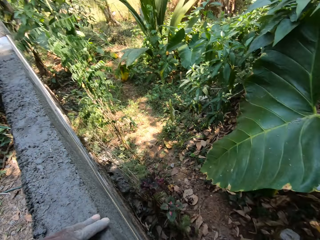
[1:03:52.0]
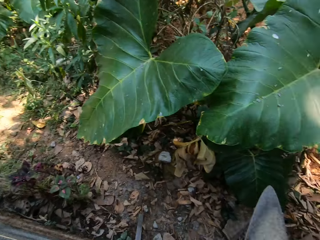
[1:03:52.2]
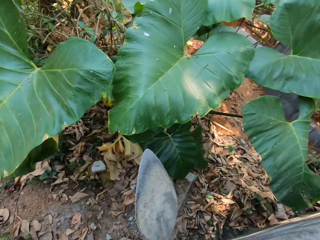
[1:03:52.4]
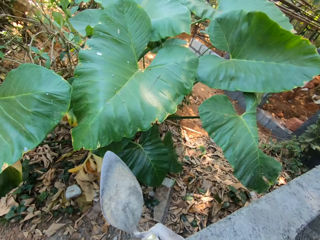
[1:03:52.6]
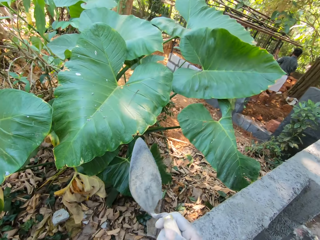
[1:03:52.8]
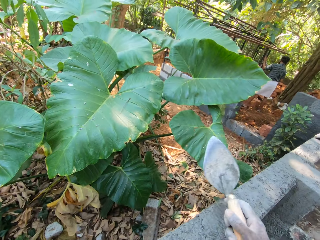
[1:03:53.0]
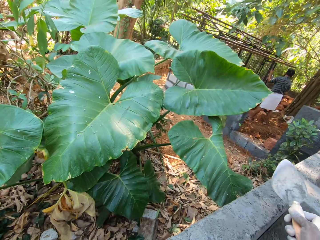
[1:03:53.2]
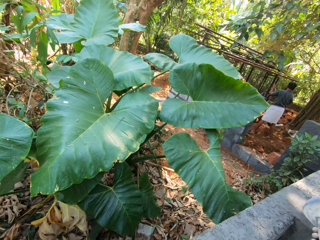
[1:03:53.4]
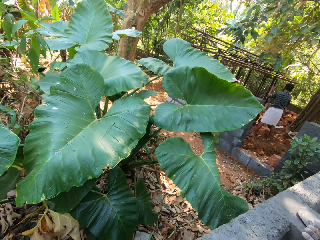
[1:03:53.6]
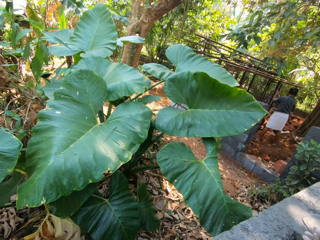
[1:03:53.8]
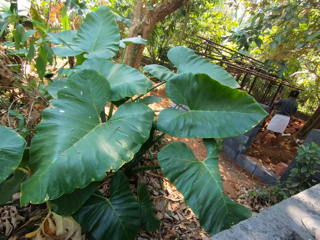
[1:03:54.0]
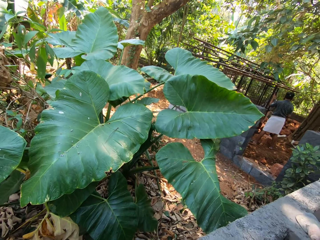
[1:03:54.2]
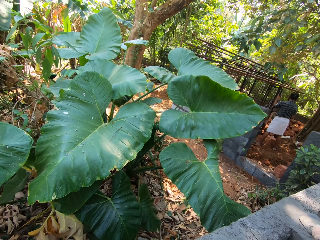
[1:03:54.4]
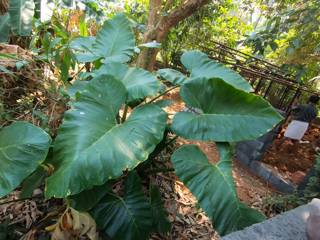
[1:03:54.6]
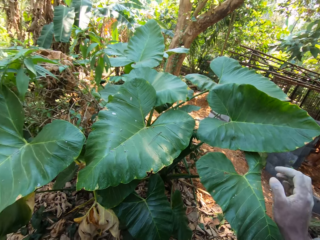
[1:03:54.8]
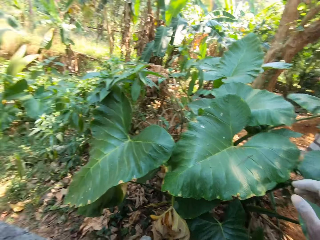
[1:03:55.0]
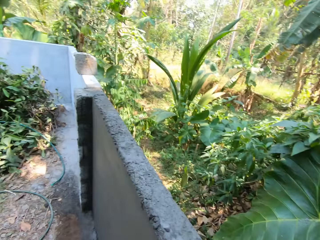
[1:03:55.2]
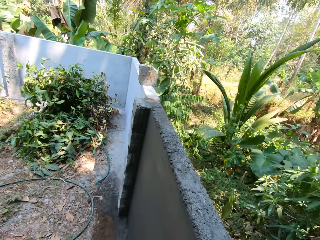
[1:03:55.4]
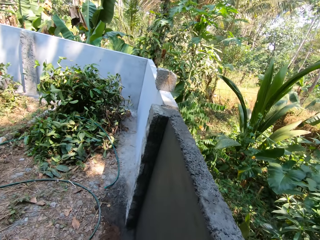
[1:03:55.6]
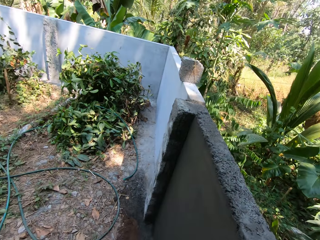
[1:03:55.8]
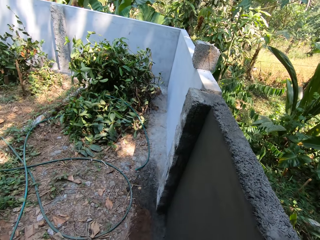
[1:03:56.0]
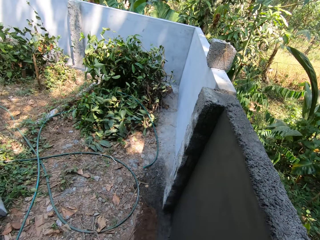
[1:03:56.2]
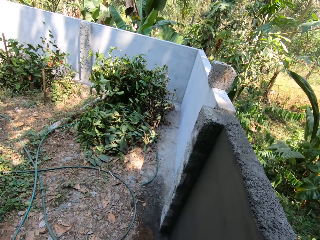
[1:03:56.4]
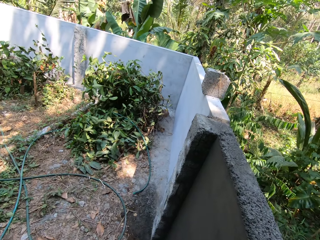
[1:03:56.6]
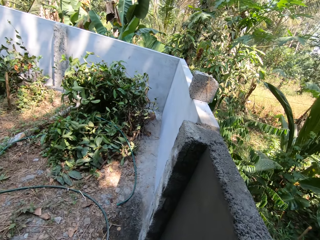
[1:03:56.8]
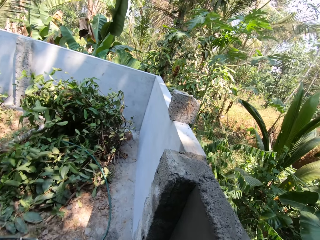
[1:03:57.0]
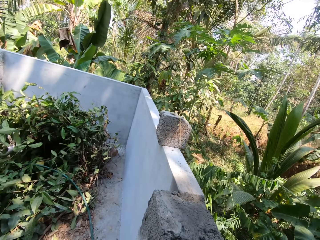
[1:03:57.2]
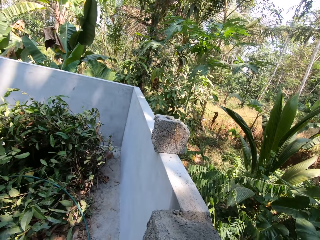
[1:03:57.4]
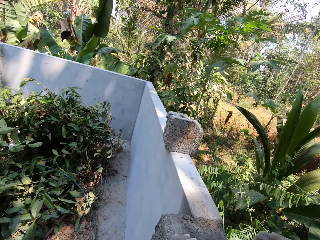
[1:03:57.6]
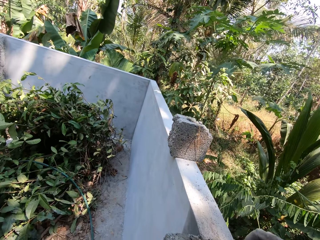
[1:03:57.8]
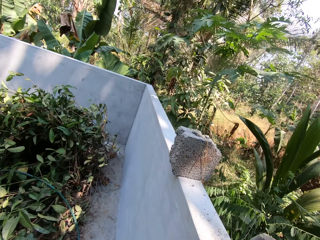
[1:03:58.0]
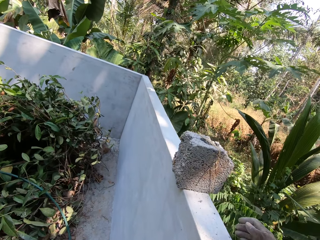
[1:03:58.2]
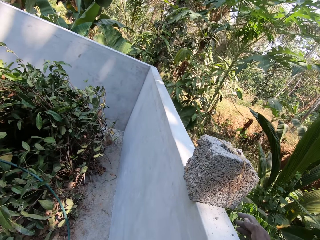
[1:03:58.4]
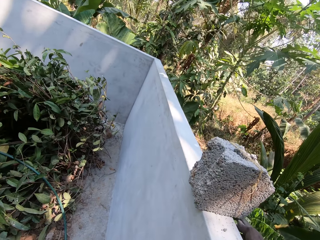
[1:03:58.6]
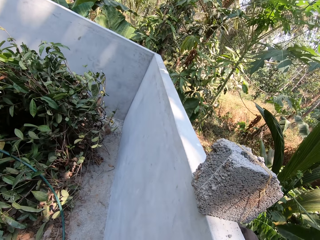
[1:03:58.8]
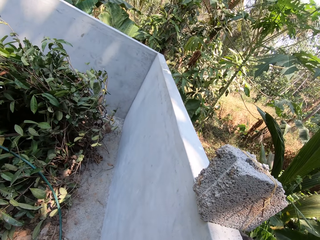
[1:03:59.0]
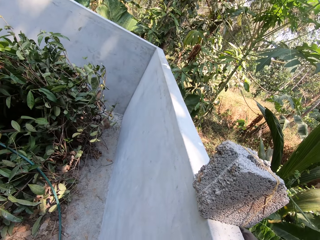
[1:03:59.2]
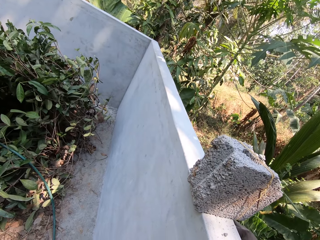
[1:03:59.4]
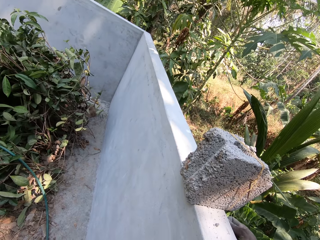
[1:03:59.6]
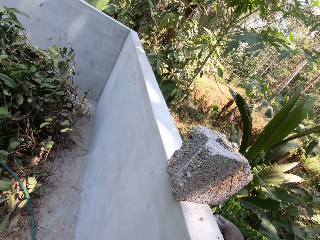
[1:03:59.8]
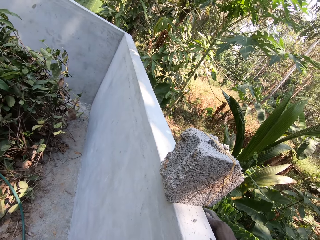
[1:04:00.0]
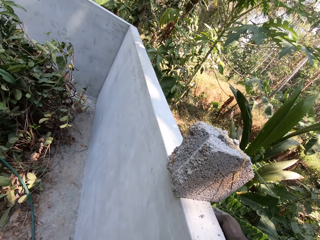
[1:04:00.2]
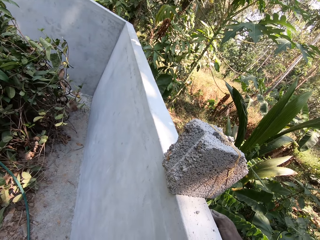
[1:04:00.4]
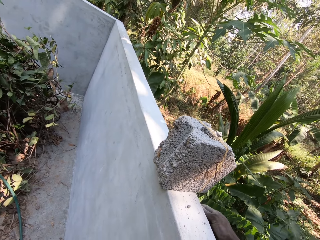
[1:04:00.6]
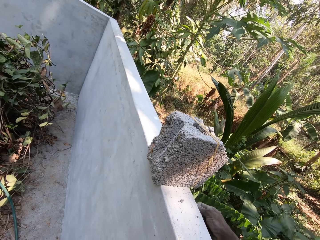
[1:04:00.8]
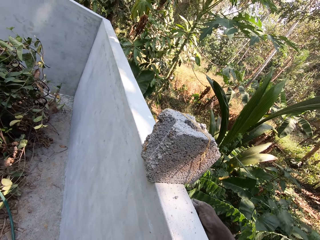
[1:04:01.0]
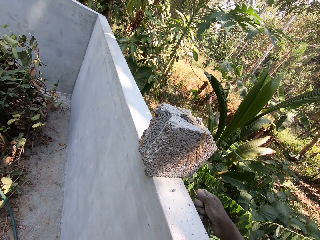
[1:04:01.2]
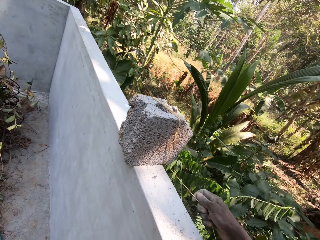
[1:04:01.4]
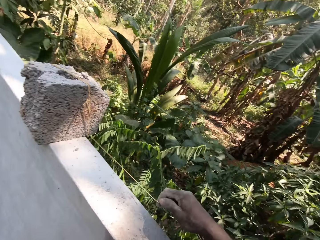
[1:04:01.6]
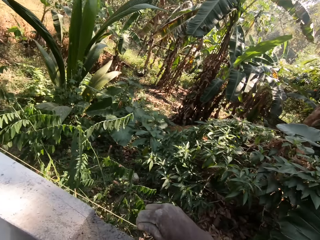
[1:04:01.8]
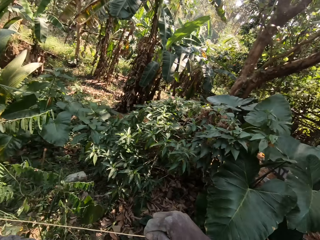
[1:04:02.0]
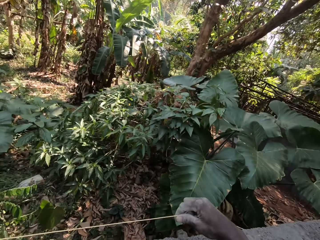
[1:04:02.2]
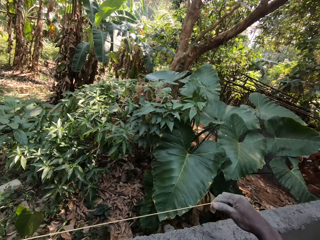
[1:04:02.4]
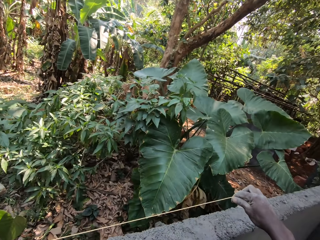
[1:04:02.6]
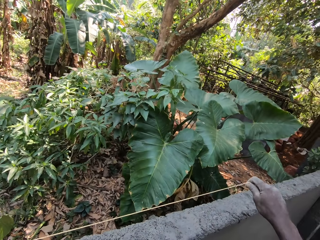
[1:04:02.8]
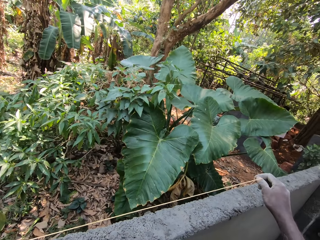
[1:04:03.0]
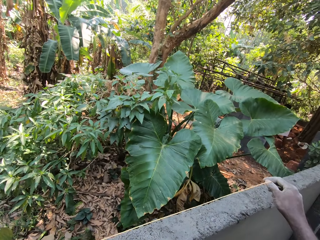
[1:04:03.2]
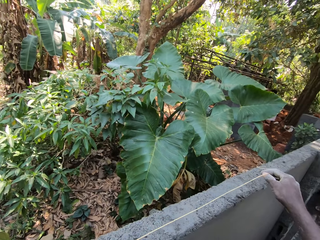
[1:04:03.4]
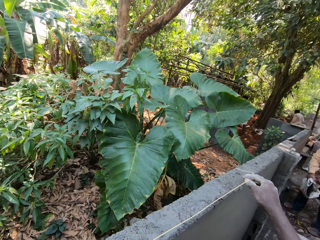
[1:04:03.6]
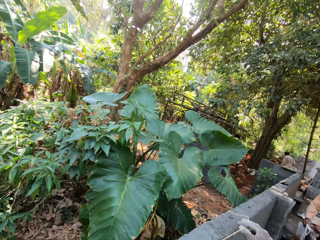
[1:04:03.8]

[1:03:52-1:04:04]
The camera wearer drops the trowel on the fence or block with his right hand. He walks around the block. He pulls a rope on the fence with his right hand.

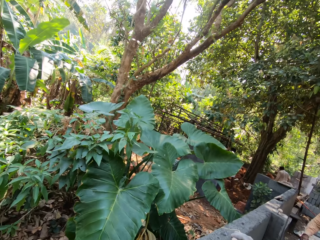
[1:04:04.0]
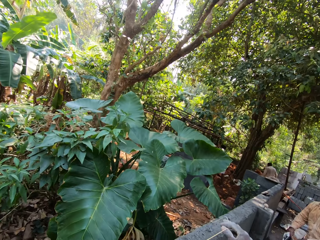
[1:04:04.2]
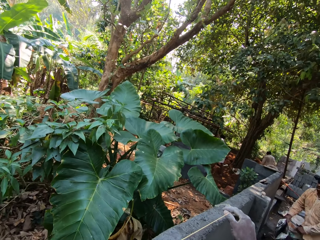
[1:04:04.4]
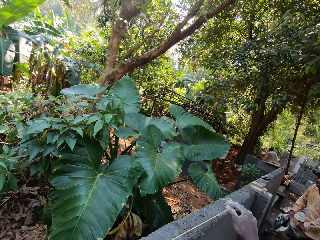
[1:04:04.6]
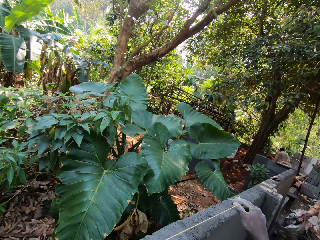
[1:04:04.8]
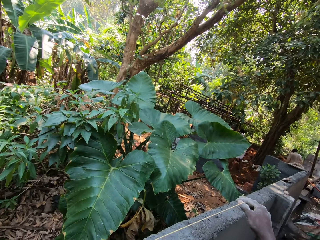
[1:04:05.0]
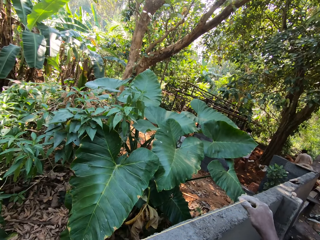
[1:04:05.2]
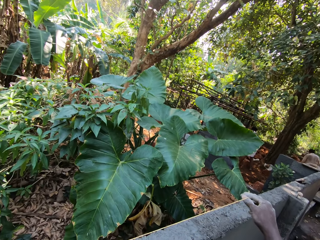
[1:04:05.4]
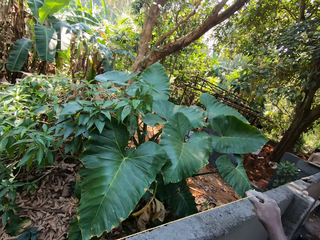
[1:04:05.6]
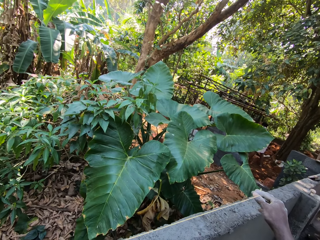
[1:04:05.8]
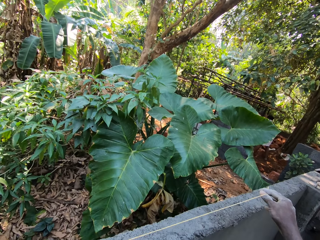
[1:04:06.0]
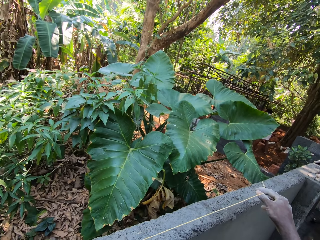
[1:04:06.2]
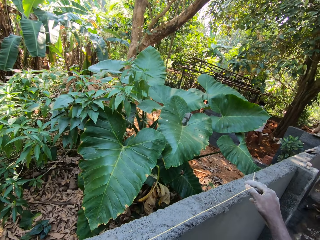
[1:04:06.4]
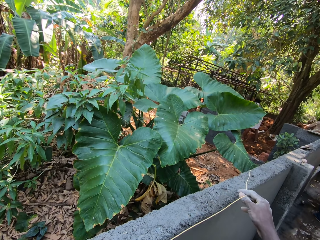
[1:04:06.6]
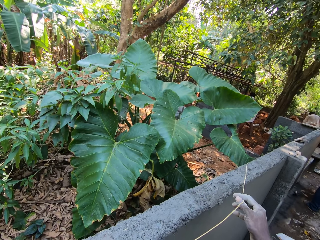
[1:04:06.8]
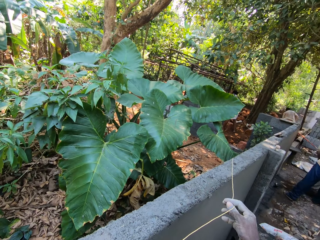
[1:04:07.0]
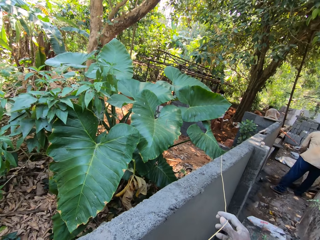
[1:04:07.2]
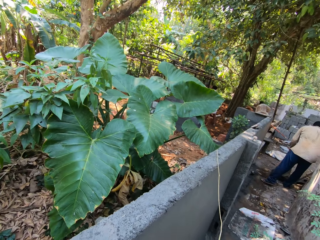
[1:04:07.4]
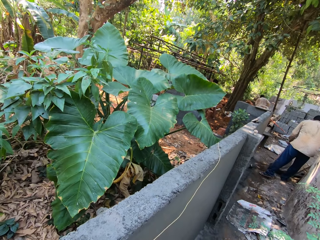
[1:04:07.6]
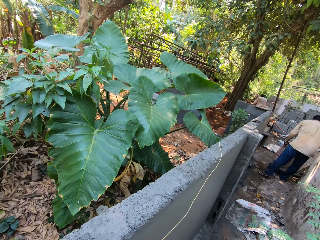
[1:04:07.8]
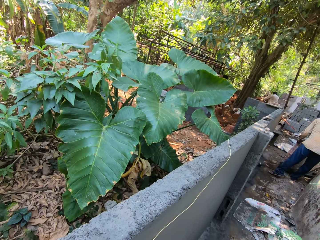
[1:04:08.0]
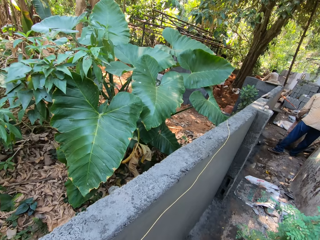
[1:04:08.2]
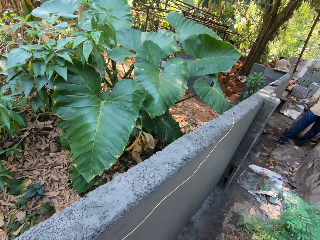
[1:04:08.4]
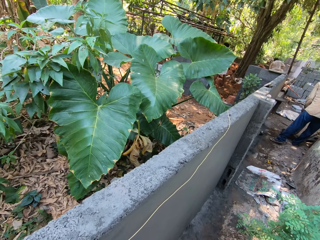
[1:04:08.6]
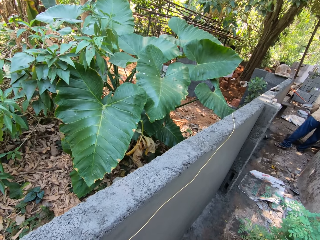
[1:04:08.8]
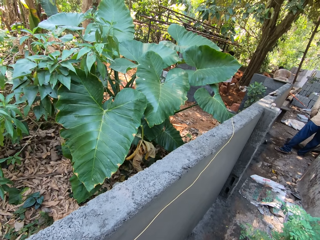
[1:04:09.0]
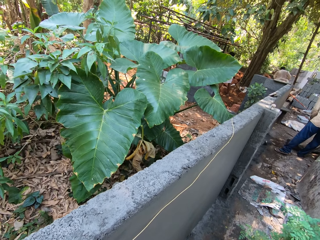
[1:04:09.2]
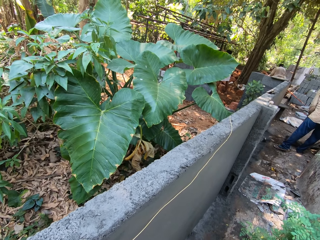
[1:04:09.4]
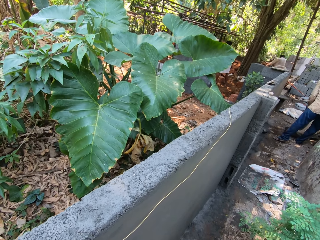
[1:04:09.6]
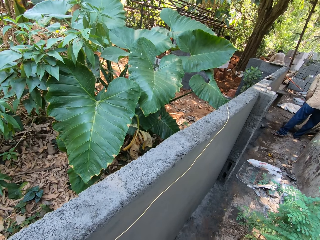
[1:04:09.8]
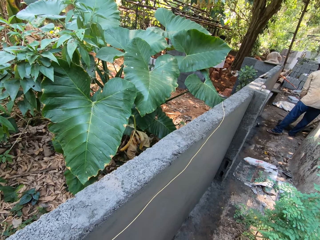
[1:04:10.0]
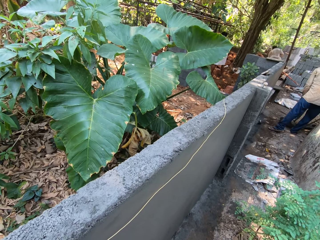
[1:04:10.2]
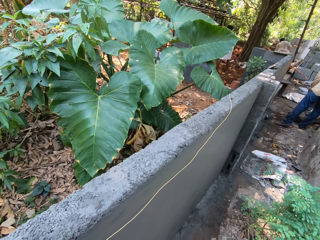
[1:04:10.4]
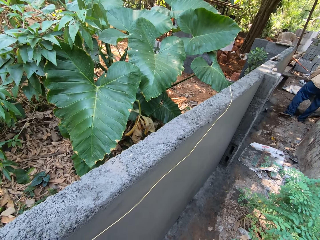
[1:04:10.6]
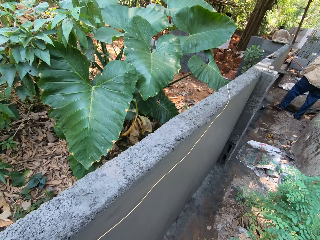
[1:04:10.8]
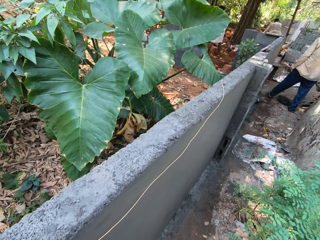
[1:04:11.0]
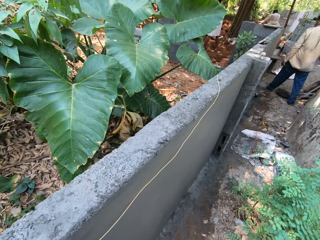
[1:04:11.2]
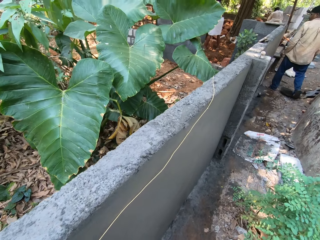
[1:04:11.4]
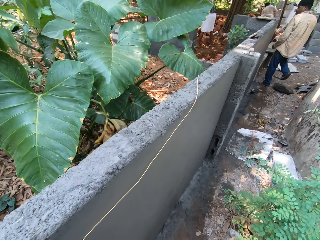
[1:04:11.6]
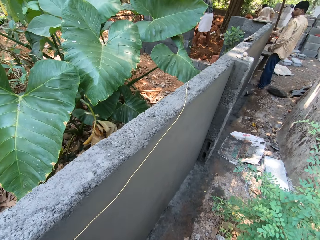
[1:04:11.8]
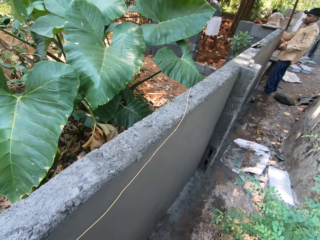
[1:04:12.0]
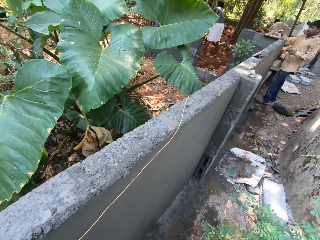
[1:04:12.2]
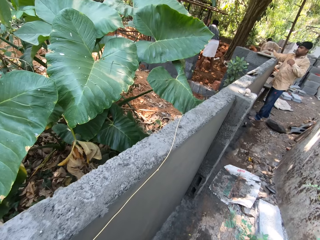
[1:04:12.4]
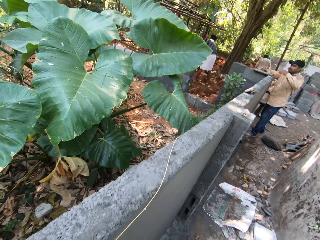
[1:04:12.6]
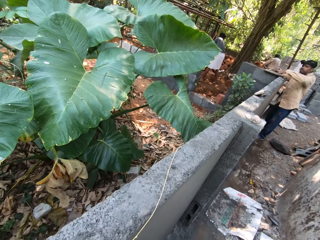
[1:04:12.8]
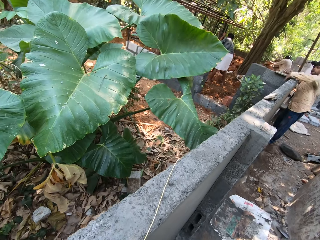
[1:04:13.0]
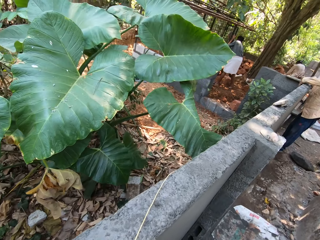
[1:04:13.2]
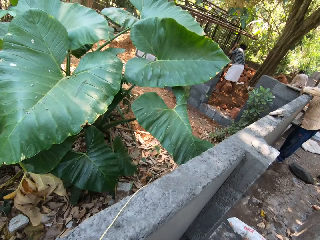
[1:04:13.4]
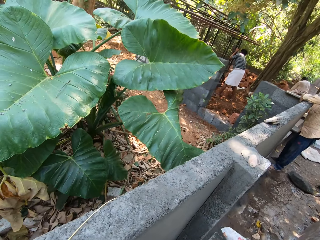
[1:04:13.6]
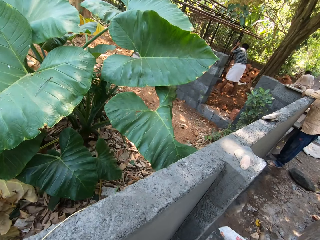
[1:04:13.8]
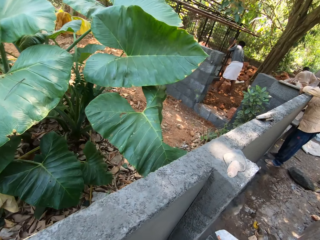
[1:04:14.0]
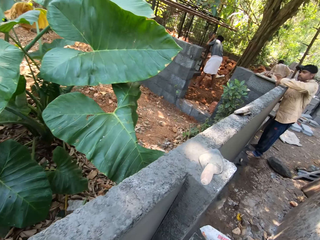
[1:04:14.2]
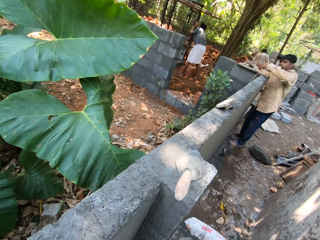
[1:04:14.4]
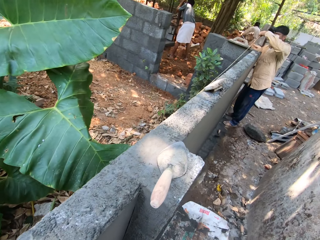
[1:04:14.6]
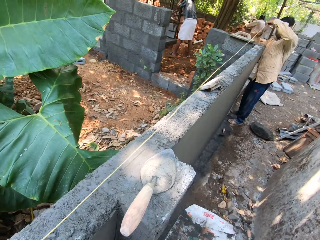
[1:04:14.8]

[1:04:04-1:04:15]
The camera wearer dialogues with a person. A man carries a bag with his right hand. The camera wearer drops the rope on the fence with his right hand. He looks around. The man drops the bag on the floor with his right hand. The camera wearer walks around the block. The man adjusts a float on the fence with his right hand. Another man adjusts a cage with his hands. The first man picks up the rope from the fence with his left hand.
